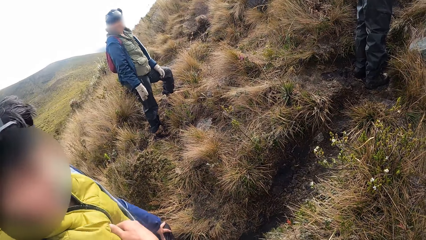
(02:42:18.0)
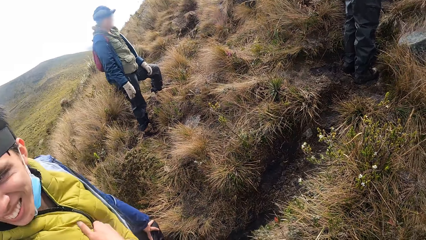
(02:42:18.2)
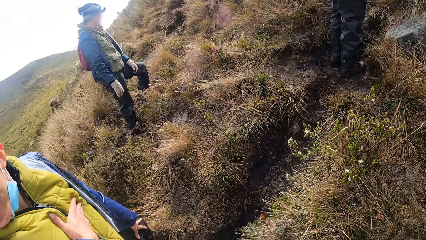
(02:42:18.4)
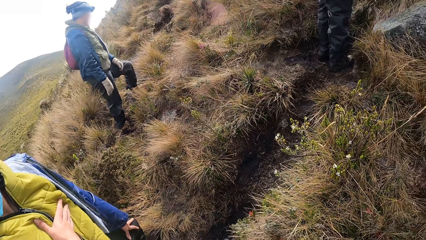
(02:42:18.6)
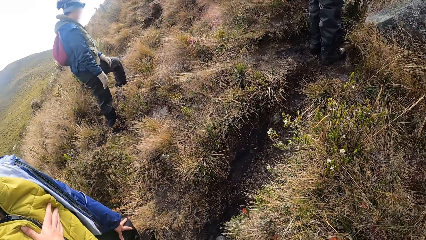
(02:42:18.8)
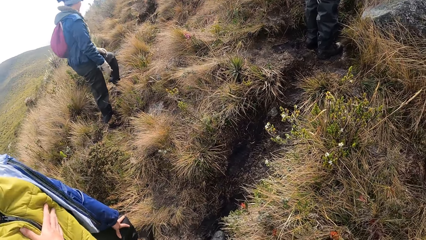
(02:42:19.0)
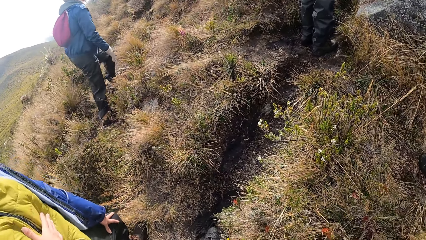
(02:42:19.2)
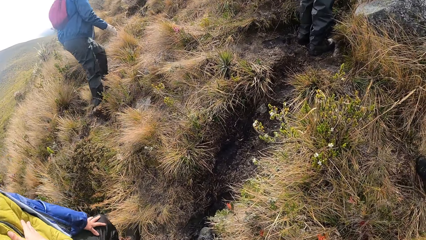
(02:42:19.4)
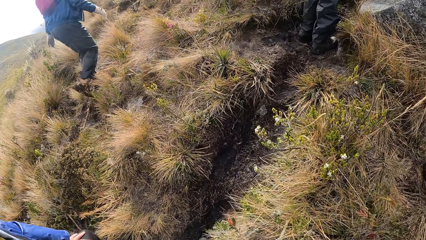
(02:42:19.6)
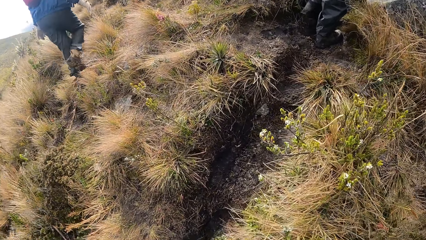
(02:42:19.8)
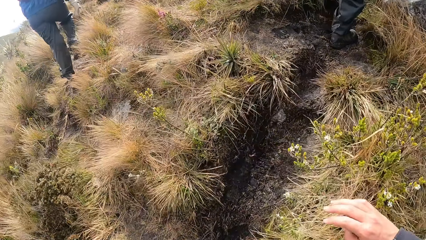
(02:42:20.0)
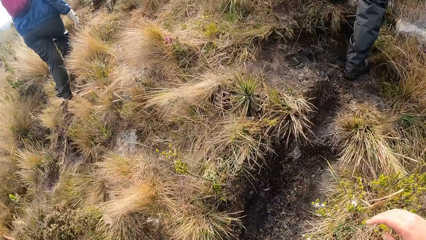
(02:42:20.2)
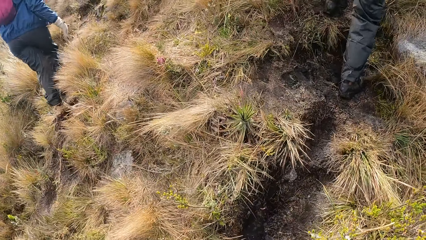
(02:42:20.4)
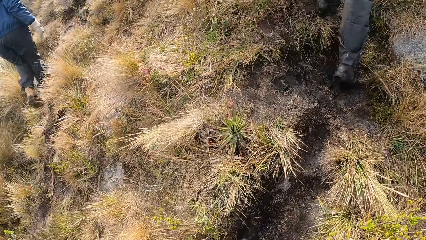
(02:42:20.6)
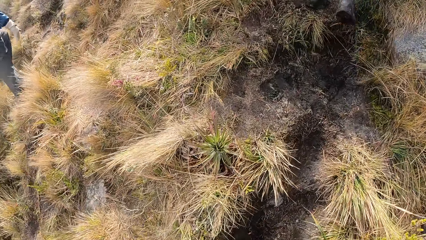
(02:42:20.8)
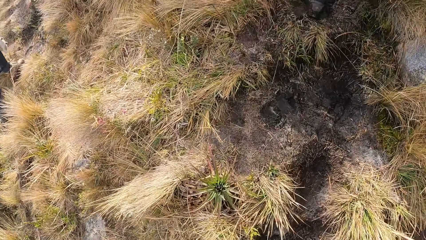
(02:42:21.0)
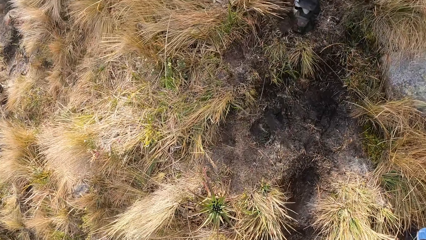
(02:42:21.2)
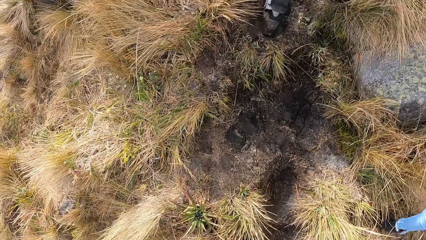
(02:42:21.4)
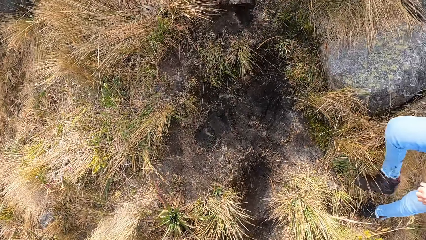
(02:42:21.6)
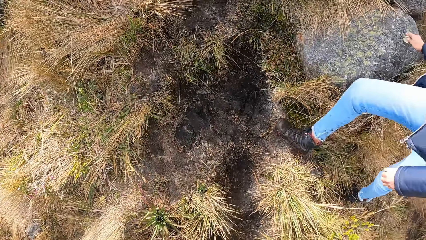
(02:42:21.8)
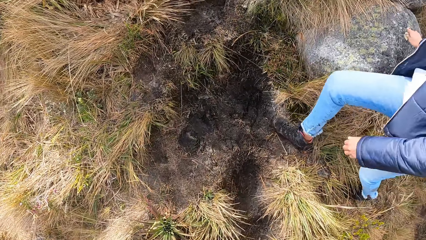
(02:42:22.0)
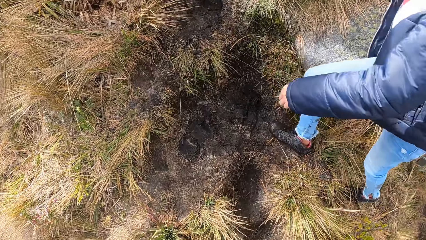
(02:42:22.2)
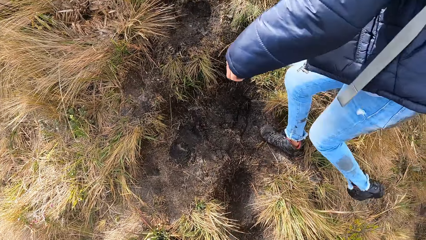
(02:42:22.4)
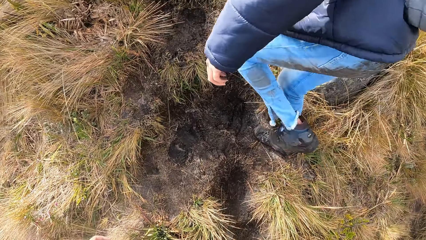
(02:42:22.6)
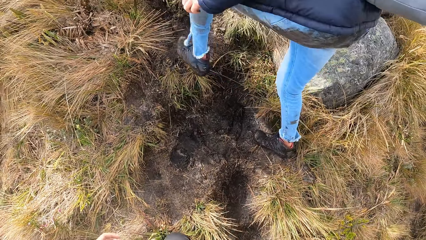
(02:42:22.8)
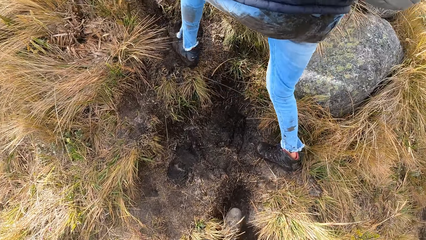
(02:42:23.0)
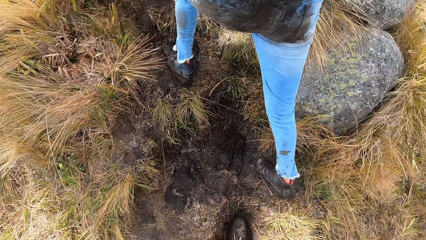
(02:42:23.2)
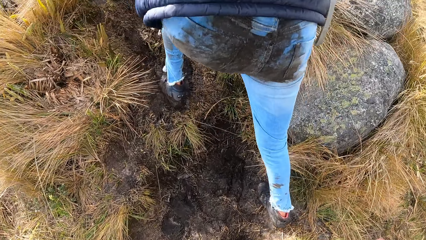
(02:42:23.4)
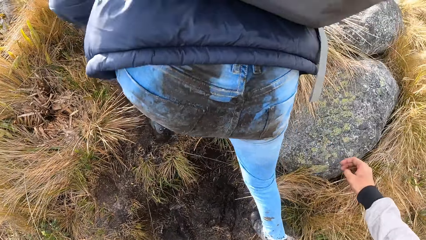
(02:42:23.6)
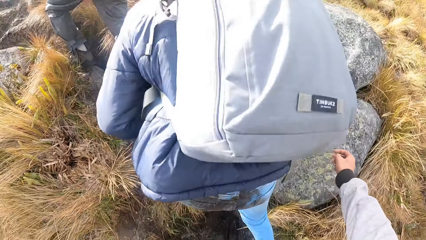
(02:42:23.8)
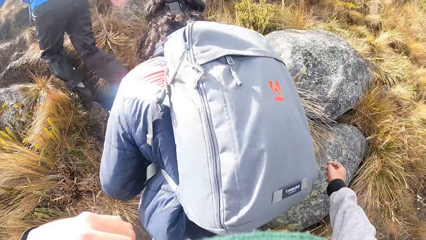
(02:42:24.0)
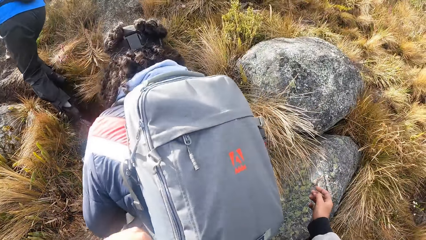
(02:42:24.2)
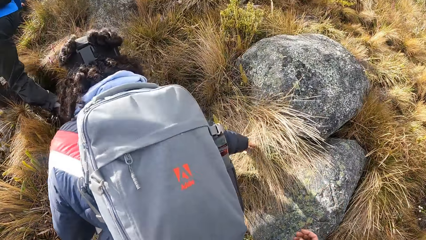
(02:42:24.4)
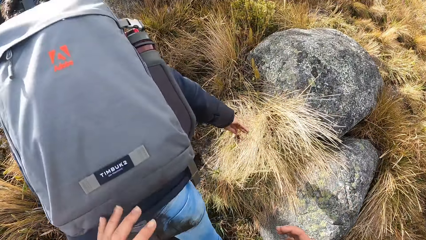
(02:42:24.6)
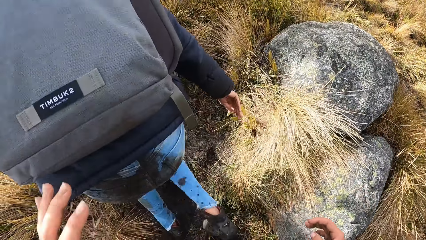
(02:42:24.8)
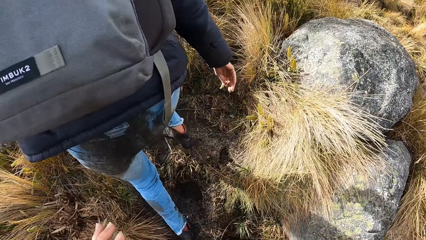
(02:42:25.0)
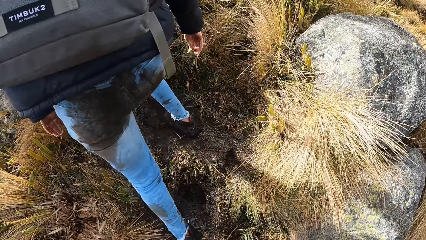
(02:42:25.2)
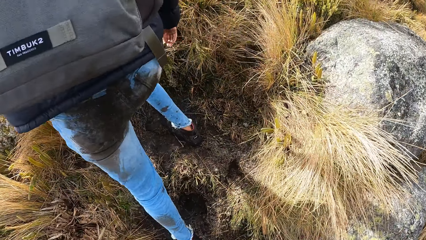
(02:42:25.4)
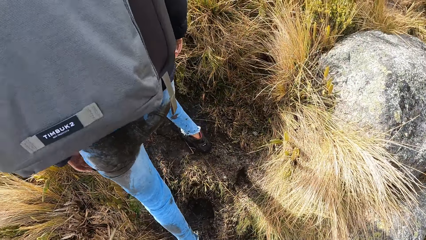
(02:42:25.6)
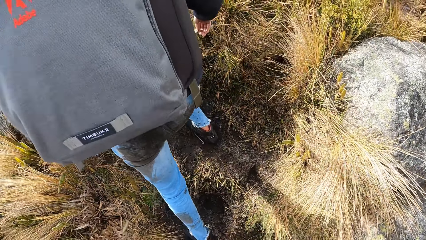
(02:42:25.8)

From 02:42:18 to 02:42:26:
The camera wearer hikes with his friends. They look around.

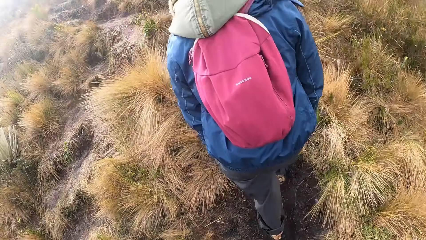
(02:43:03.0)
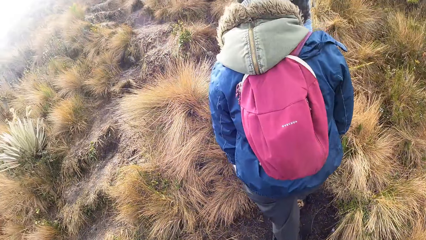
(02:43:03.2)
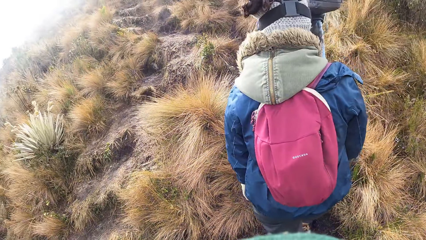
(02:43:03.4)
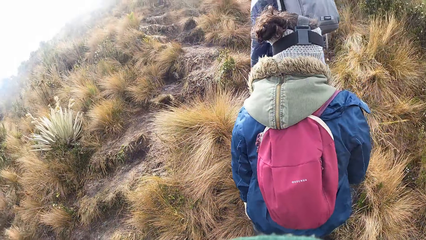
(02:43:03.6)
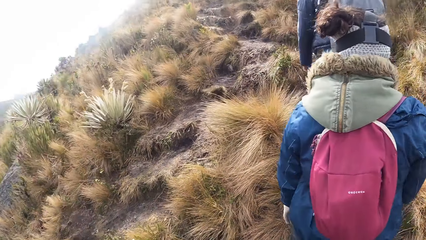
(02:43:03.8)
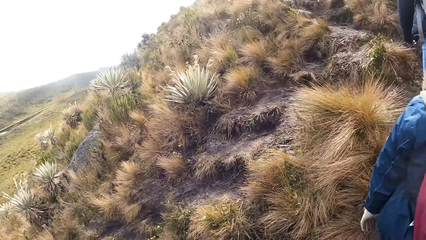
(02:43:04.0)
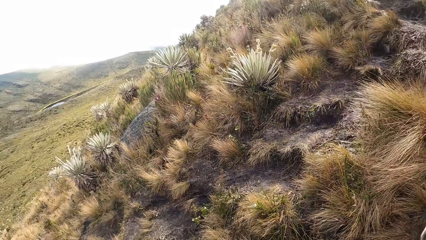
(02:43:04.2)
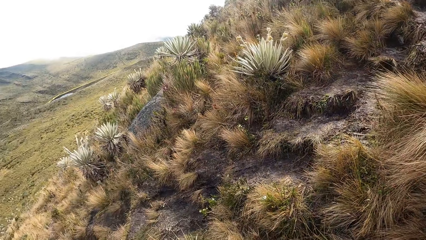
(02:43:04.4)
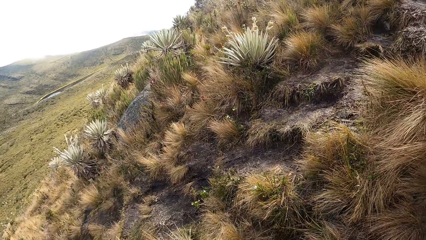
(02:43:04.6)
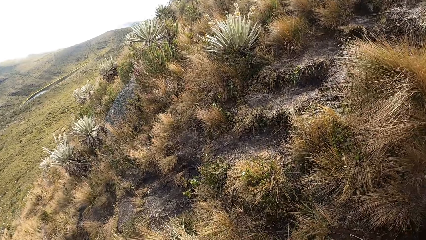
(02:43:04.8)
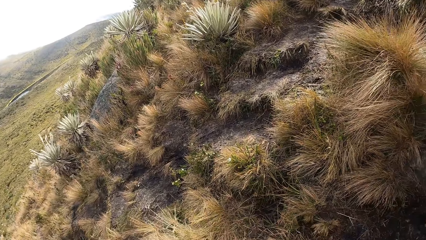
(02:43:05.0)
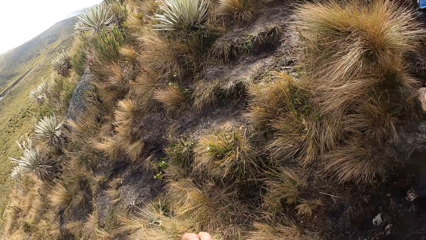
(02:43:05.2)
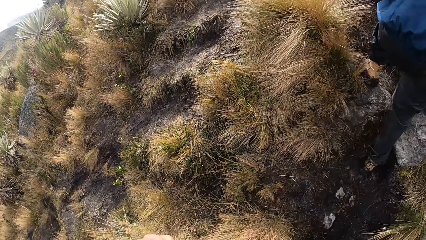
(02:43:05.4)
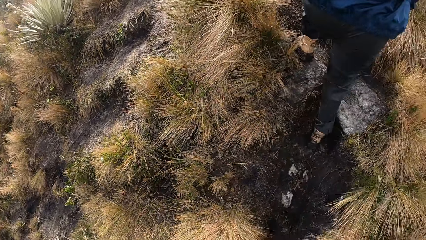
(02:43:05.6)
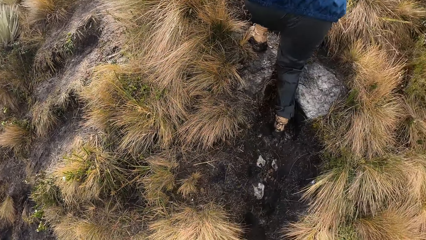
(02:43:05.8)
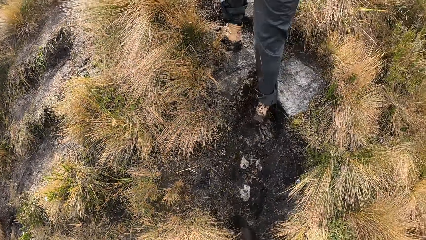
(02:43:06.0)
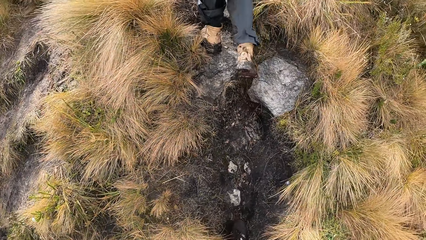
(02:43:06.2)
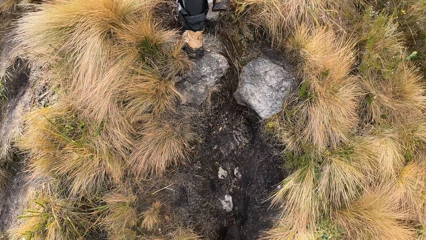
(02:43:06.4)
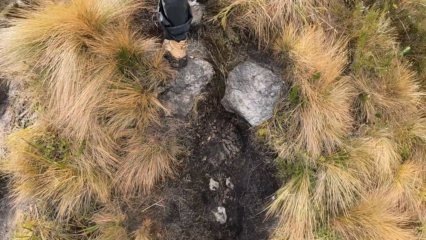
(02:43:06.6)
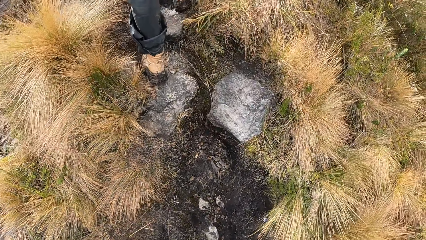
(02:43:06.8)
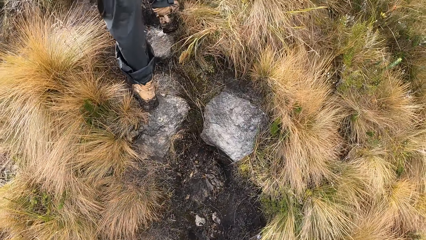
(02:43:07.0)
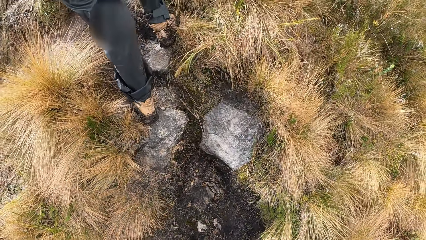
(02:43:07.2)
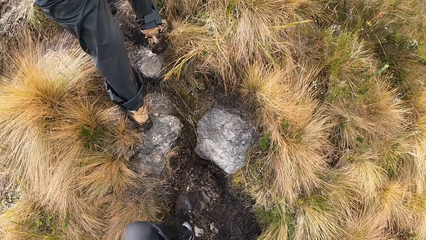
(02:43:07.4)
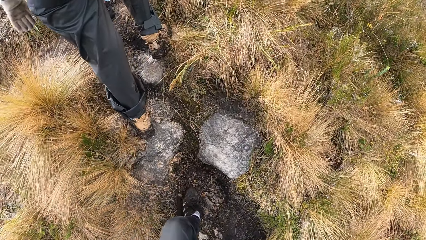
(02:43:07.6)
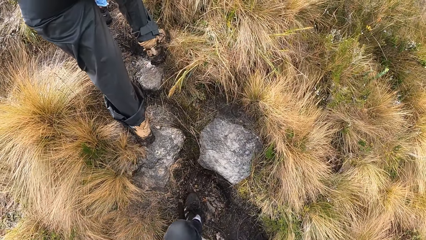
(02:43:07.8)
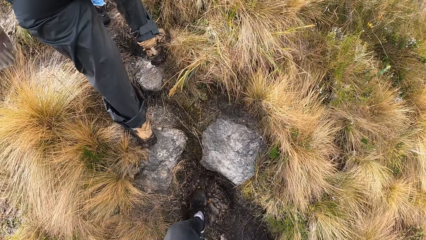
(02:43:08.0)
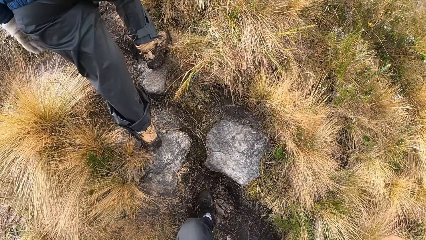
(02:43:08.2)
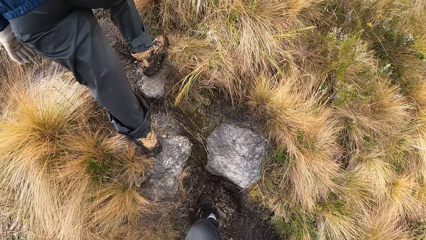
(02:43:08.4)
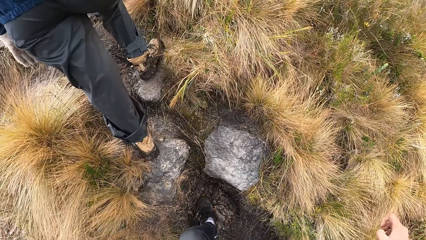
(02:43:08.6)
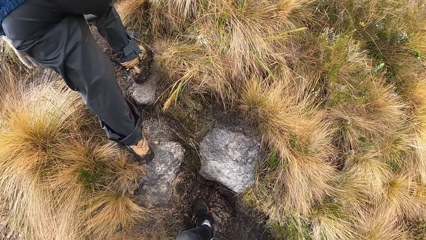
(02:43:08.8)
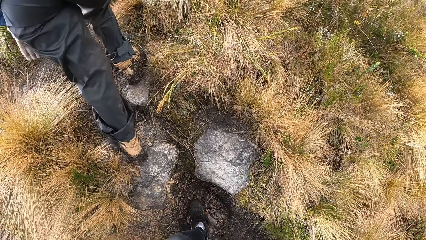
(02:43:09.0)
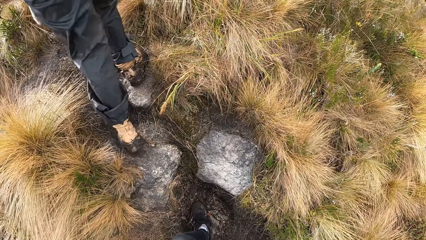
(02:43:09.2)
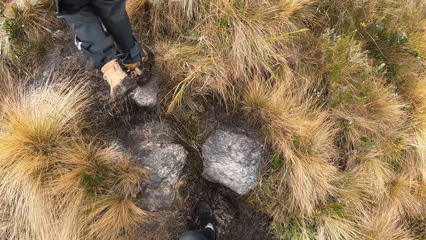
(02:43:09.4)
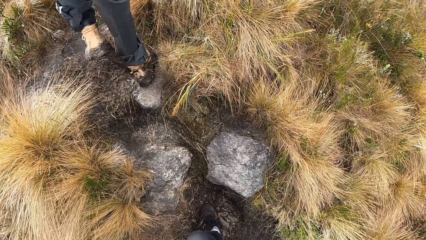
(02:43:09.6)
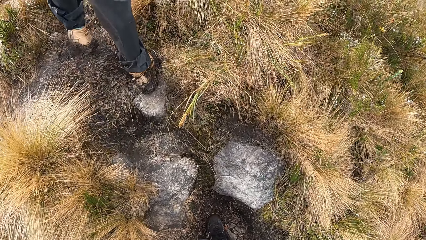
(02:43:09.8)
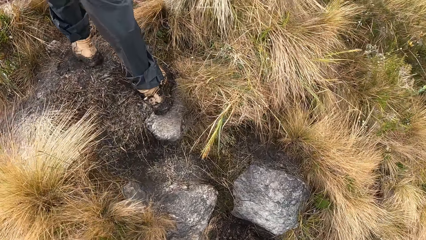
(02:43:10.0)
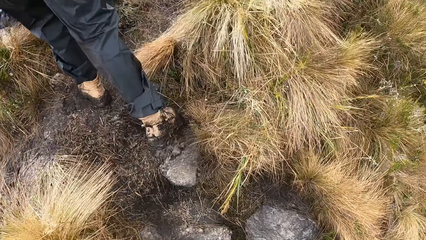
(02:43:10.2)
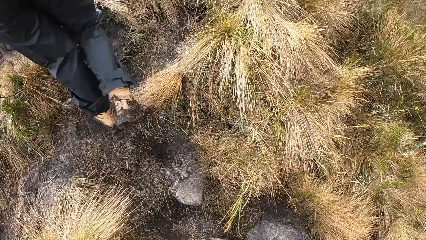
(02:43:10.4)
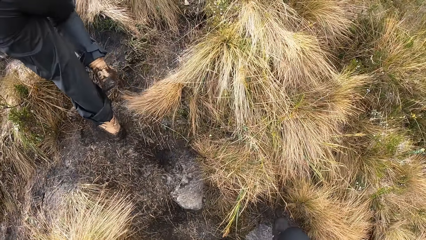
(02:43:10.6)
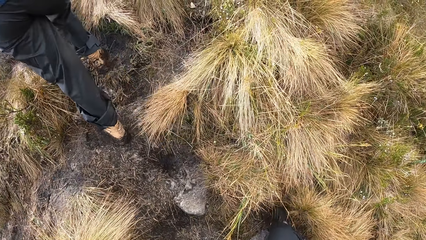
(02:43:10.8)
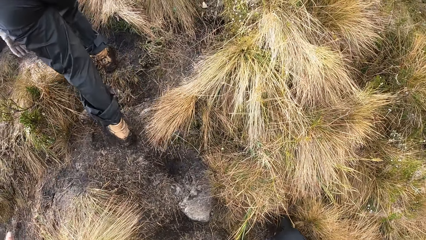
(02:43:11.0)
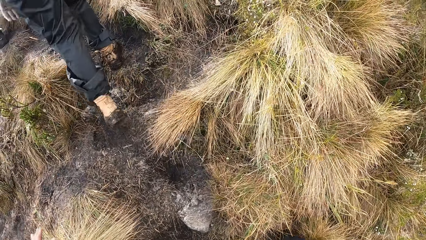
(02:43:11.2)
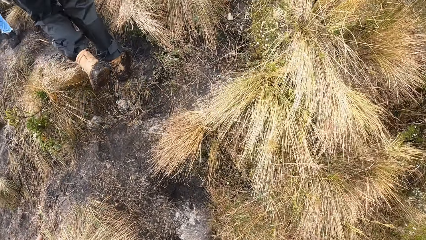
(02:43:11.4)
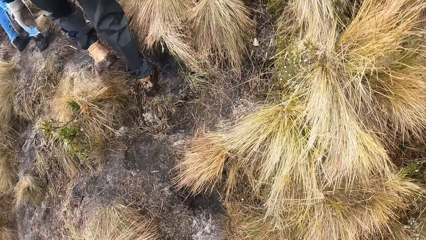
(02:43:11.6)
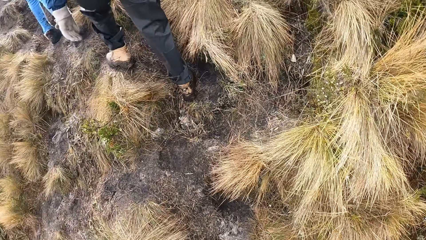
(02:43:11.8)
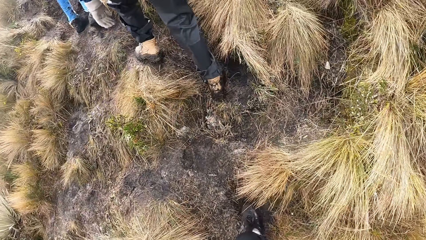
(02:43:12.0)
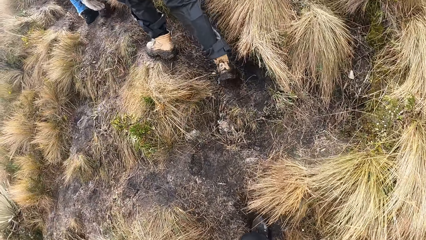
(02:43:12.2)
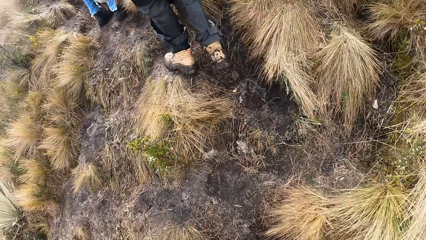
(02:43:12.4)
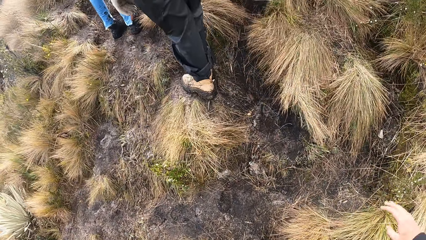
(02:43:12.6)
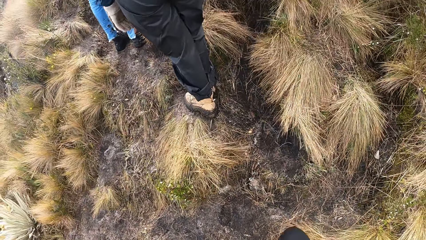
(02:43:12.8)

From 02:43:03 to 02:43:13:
The camera wearer climbs up a mountain. They look around.
